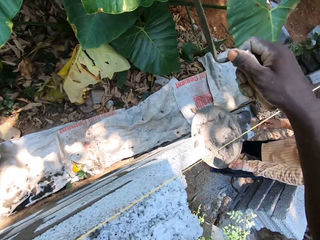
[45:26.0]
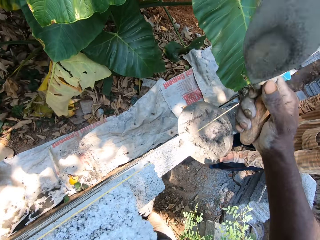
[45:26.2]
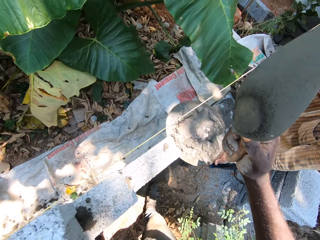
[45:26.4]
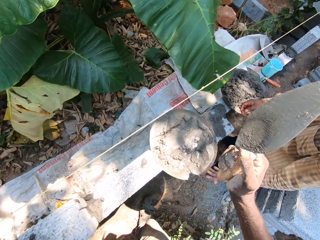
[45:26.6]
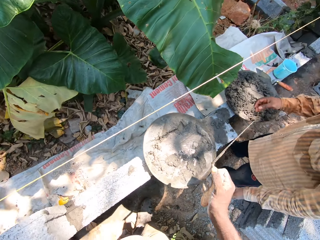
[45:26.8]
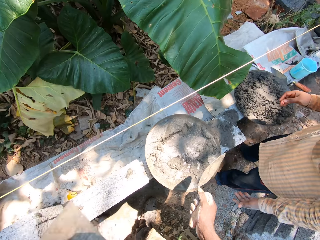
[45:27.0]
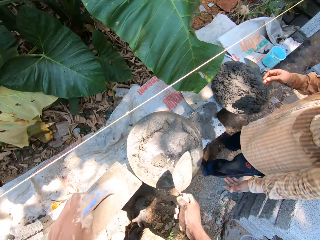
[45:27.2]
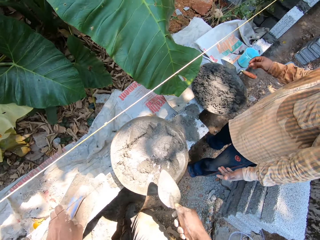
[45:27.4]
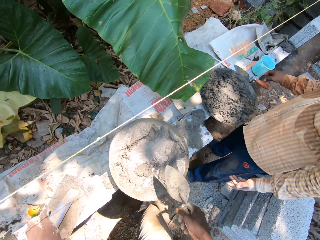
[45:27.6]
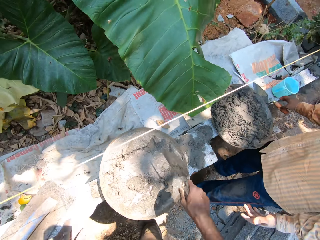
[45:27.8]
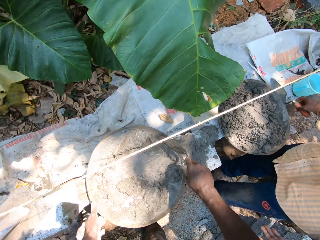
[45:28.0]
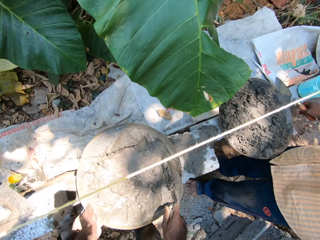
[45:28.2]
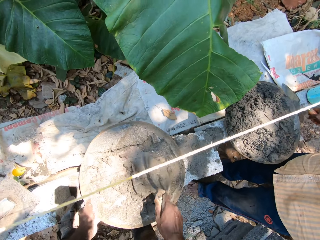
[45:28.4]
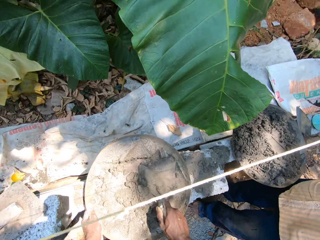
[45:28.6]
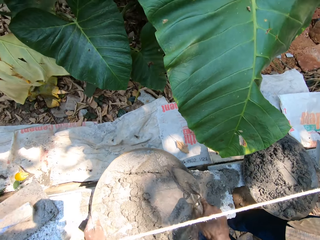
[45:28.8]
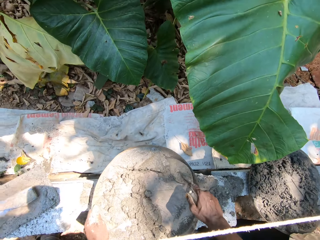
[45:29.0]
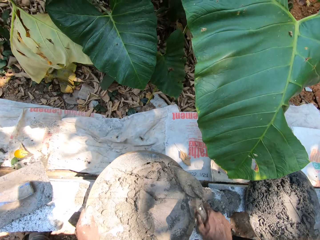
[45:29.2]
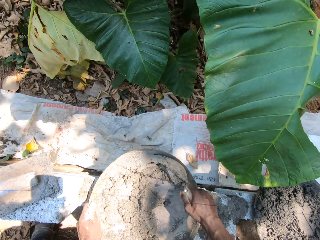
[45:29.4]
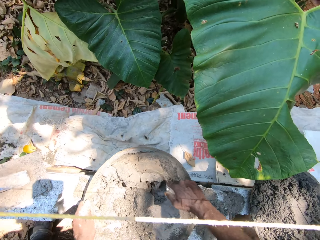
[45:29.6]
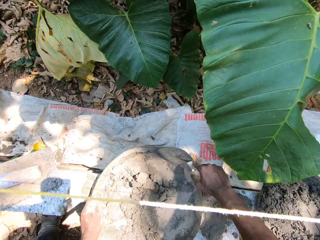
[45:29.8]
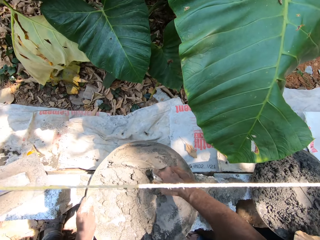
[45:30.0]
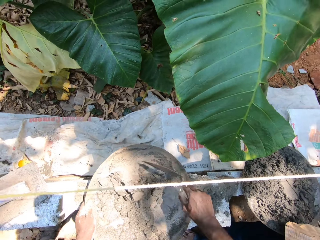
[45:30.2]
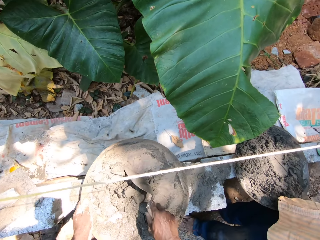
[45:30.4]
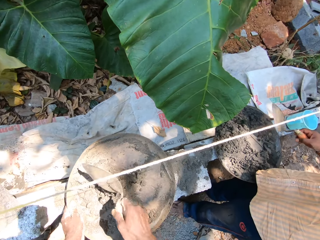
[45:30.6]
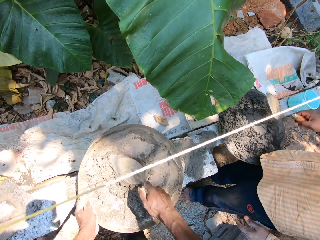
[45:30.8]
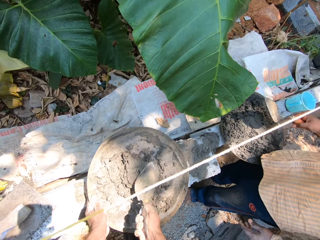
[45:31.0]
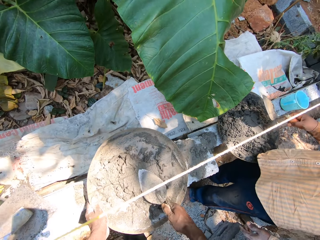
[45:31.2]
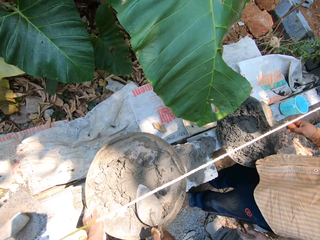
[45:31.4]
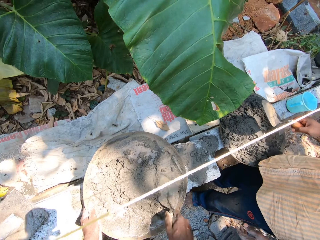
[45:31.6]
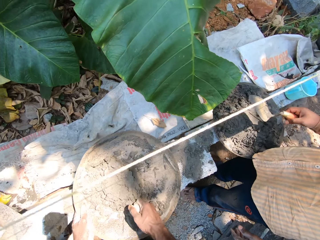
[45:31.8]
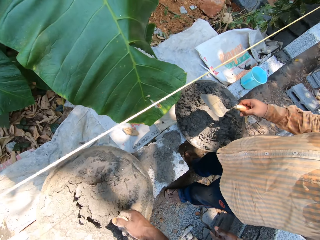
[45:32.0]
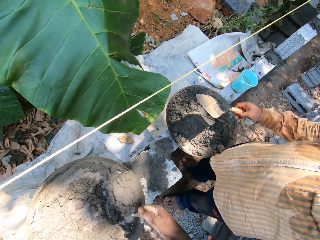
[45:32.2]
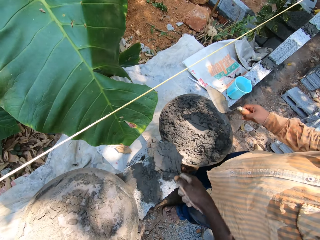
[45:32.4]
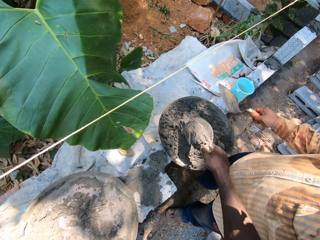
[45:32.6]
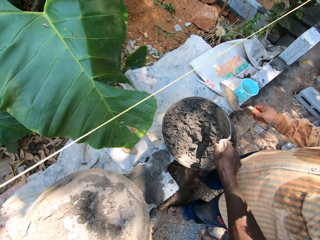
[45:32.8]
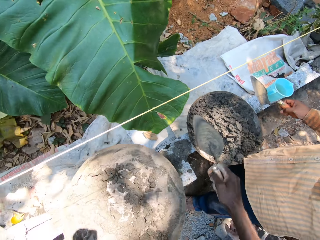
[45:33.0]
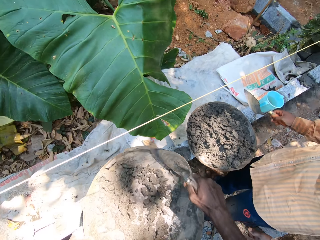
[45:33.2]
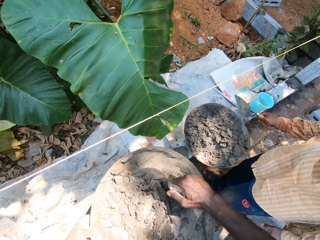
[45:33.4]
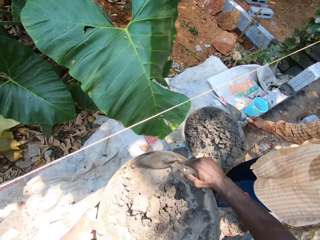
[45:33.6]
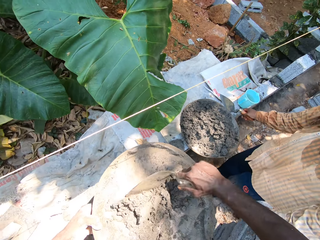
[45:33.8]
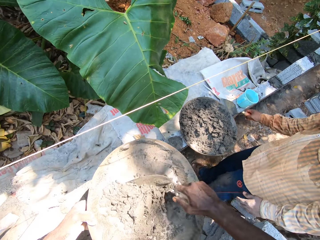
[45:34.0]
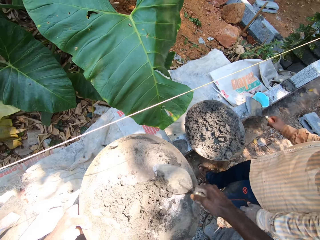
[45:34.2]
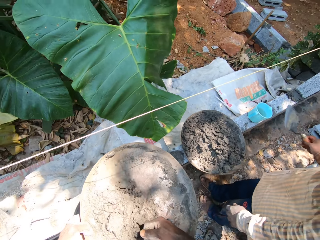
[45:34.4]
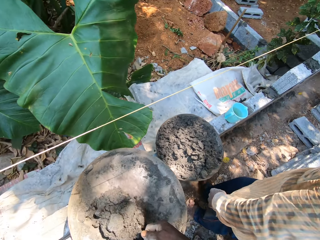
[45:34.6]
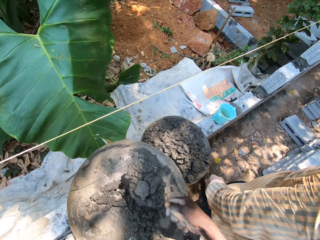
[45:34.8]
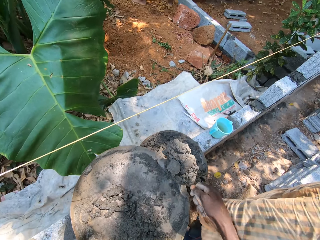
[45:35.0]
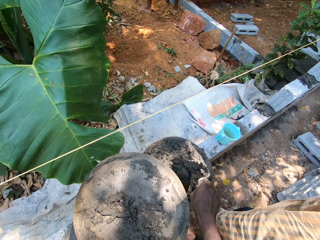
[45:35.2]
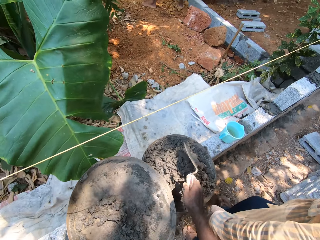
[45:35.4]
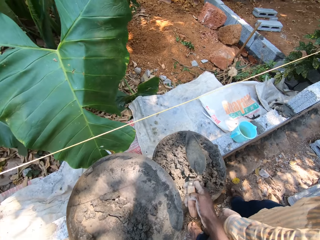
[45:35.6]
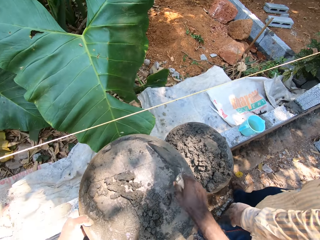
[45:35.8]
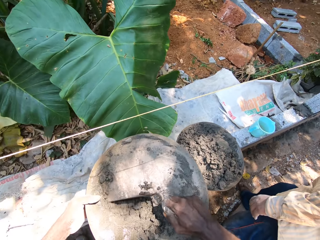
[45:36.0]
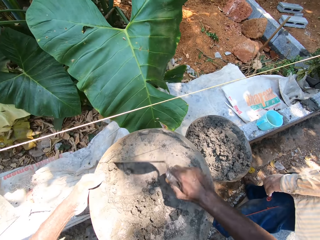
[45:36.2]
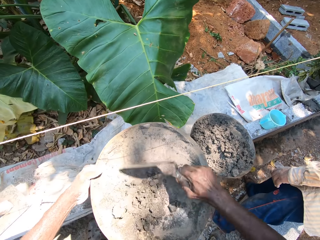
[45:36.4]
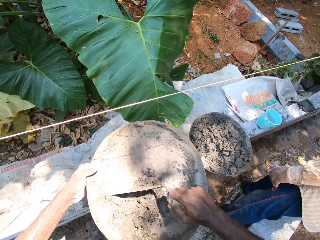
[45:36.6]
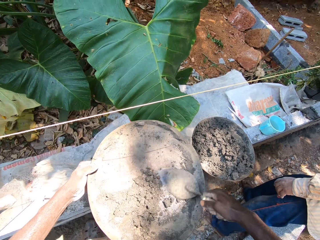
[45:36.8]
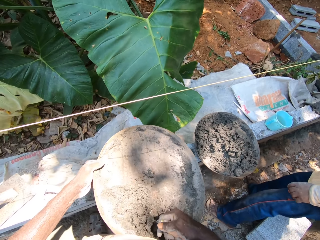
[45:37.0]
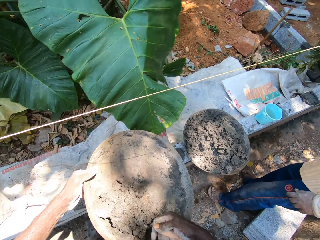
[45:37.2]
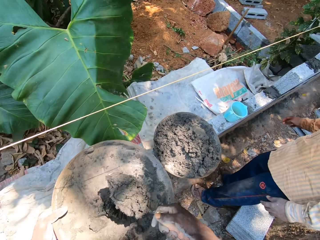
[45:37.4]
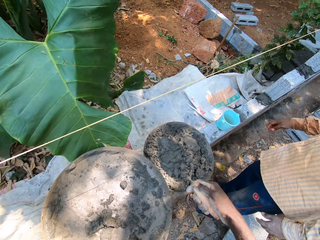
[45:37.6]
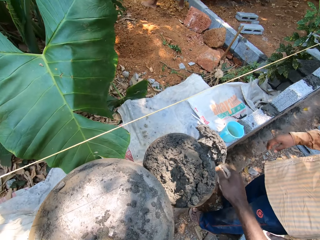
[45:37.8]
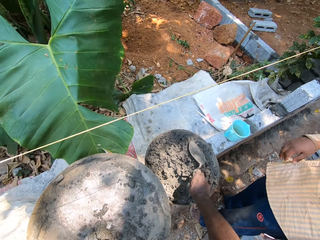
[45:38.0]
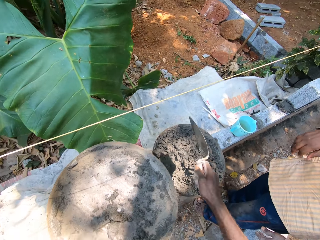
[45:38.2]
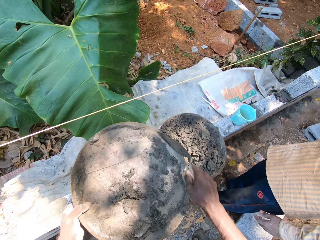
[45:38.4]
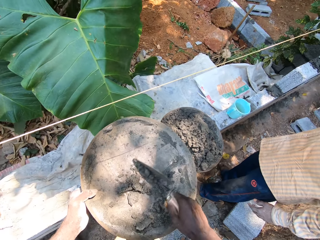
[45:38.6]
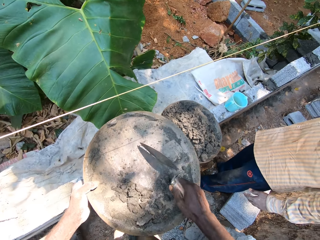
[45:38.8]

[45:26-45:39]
The camera wearer scoops mortar with the hand trowel in his right hand from the head pan to another head pan. He lifts the head pan with his left hand. He scoops mortar with the hand trowel in his right hand from the head pan to the other head pan.

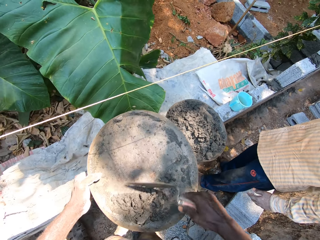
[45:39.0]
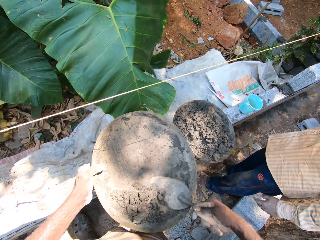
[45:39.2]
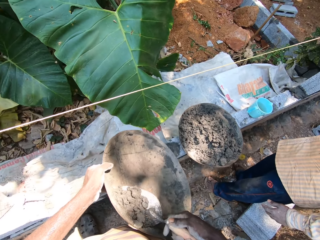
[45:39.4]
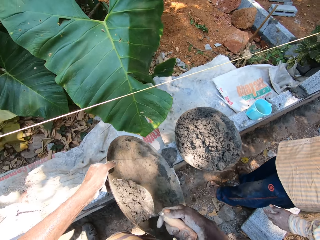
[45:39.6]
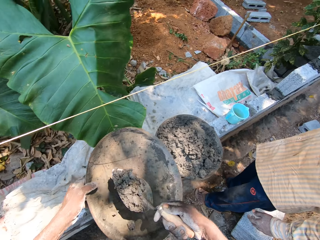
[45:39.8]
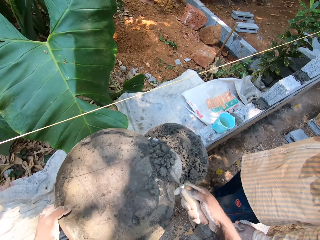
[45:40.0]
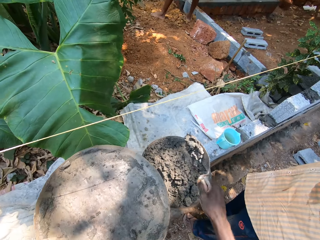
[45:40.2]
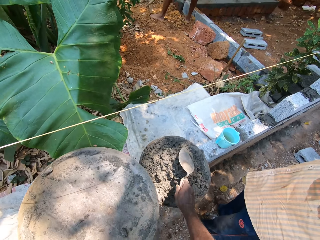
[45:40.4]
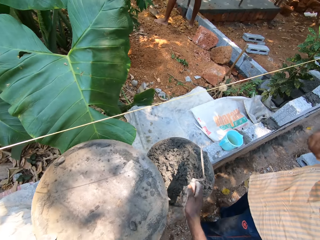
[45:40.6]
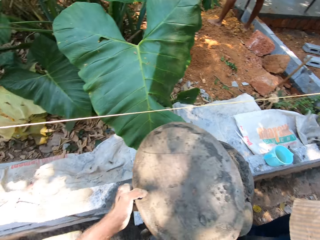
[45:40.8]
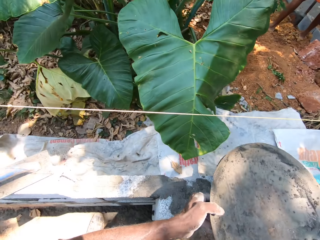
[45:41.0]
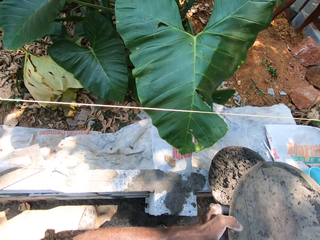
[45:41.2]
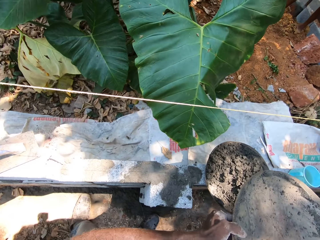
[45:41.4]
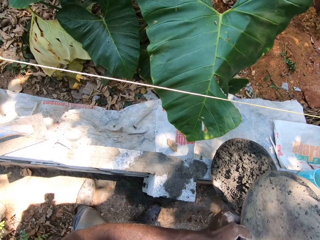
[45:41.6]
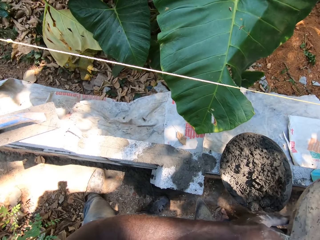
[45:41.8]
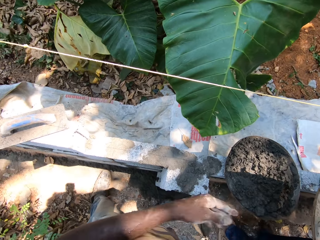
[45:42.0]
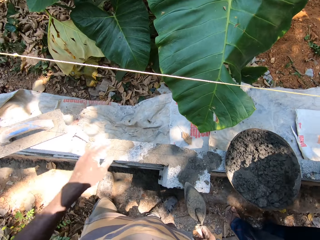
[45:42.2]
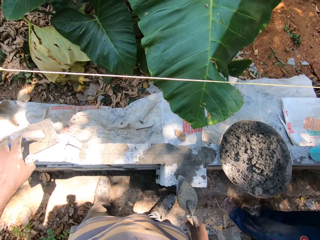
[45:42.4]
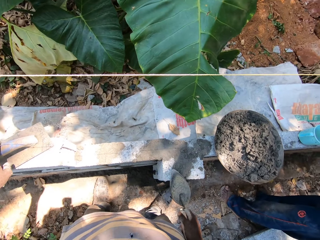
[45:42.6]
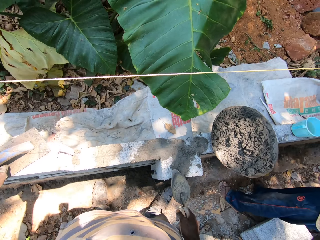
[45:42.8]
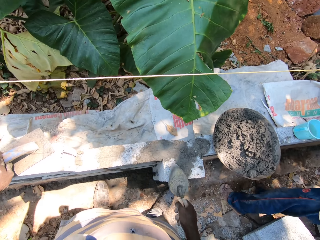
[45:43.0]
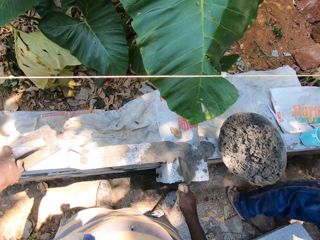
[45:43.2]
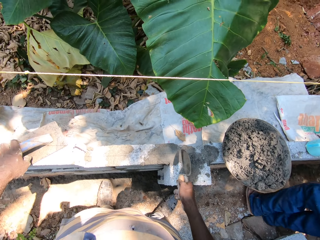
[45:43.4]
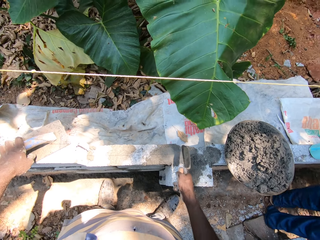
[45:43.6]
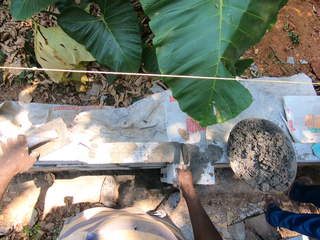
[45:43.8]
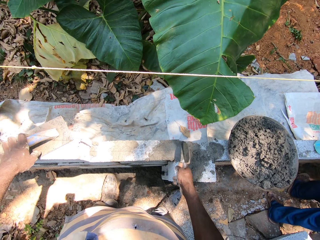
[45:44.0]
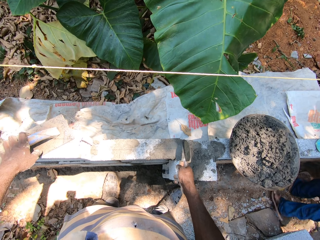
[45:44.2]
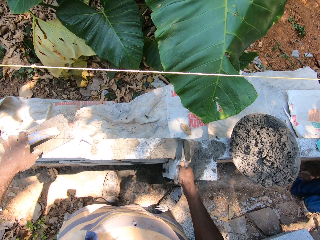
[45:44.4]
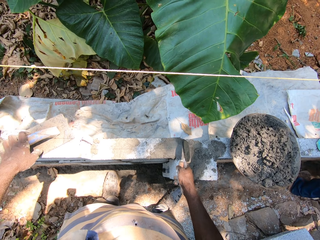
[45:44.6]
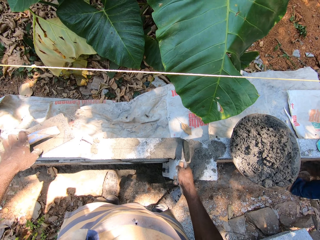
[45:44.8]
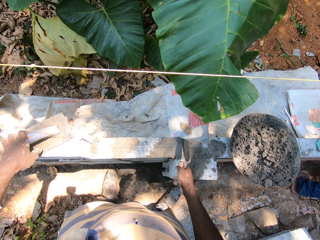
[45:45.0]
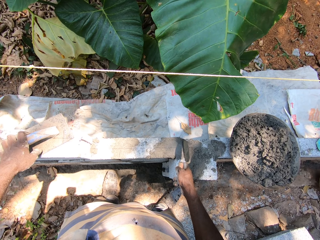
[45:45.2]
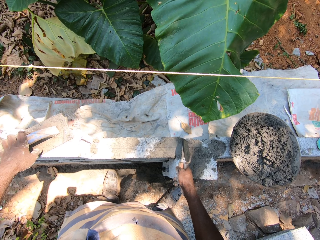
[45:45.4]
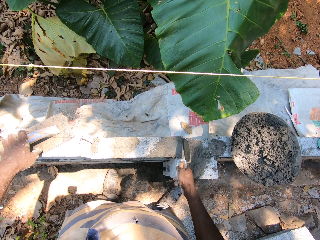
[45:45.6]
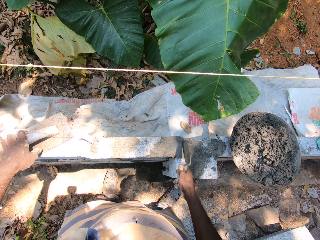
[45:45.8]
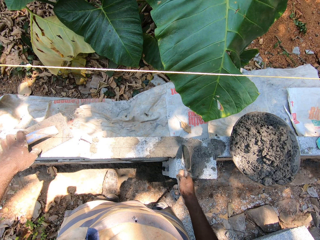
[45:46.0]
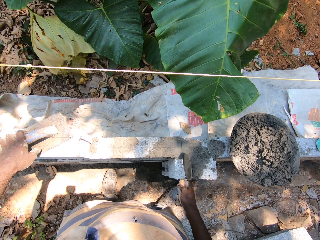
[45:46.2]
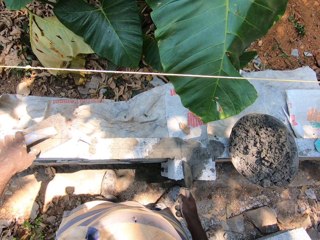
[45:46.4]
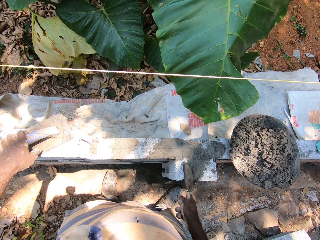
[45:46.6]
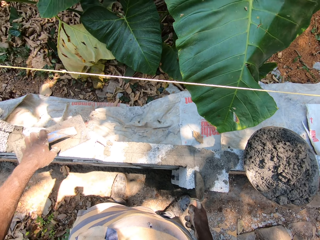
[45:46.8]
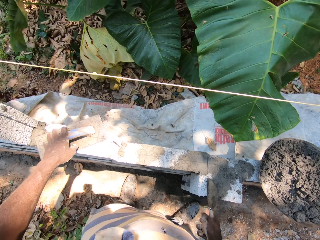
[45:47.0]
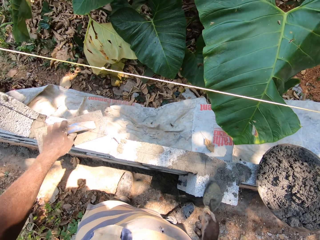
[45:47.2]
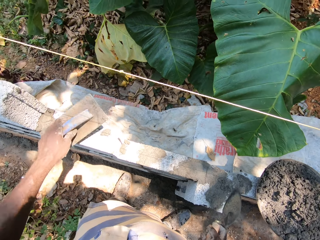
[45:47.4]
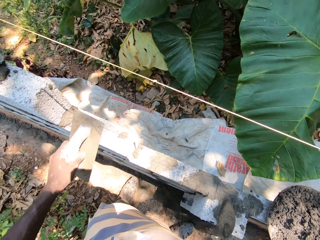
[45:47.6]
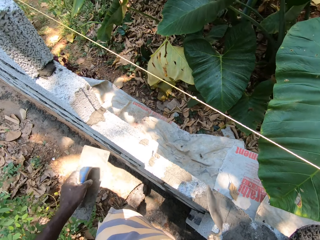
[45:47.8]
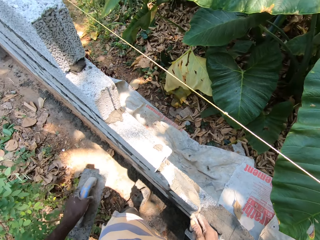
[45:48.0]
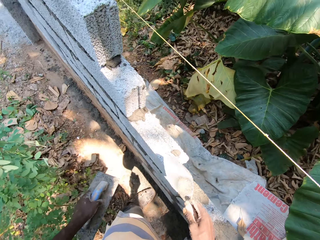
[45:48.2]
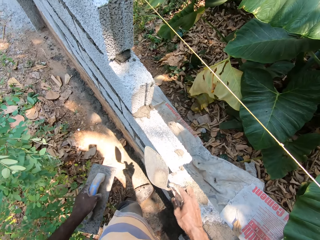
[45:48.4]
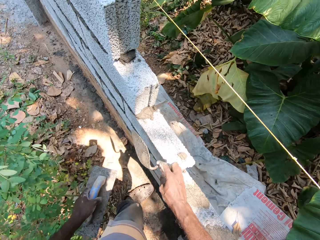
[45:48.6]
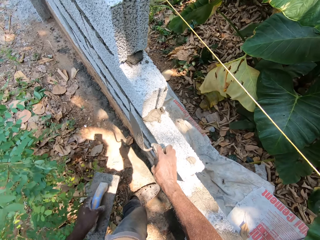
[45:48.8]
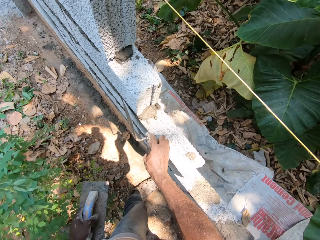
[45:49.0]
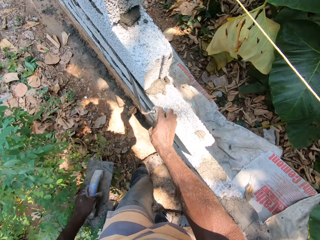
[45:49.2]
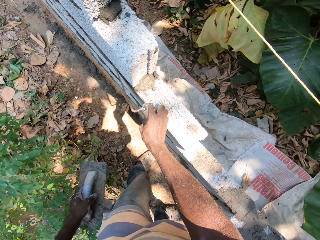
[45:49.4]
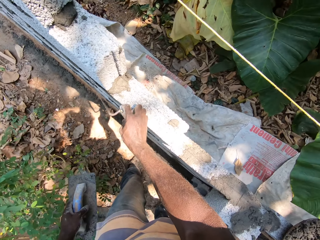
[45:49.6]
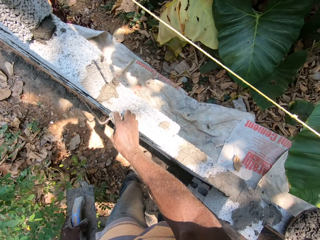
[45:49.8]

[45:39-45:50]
The camera wearer passes the head pan to a man. He looks around. He holds a plastering trowel. He picks up the hand float with his left hand.
